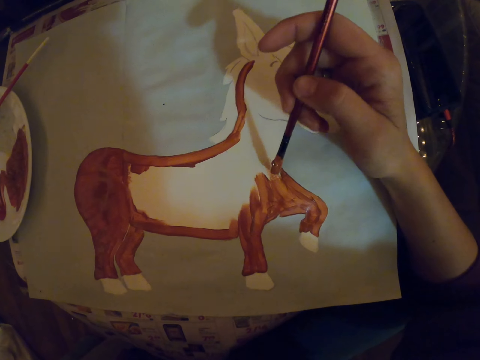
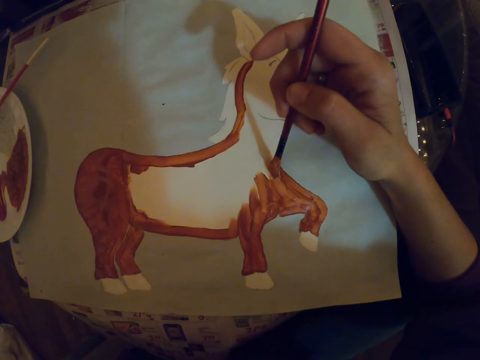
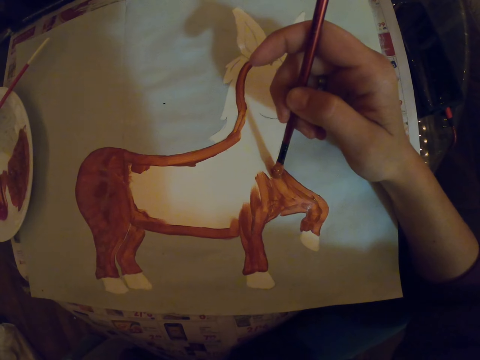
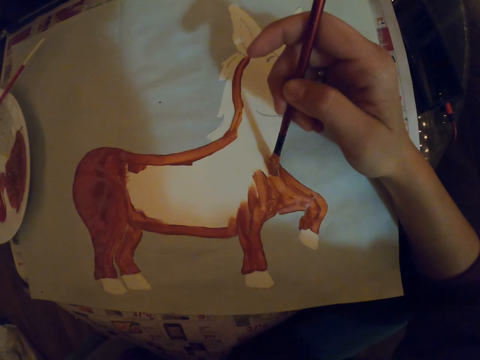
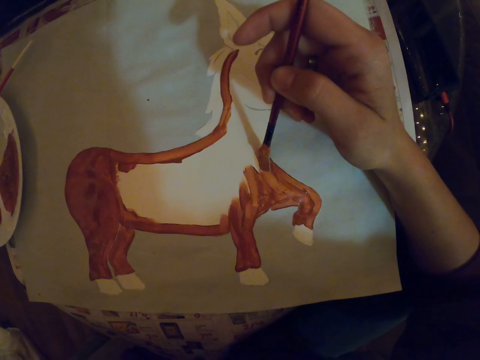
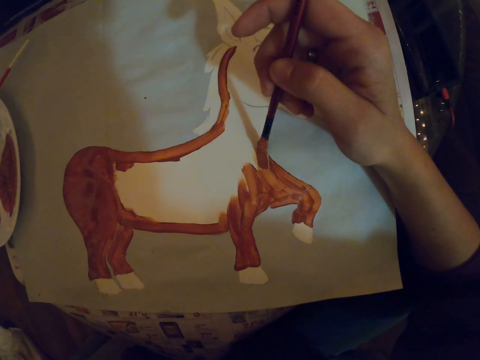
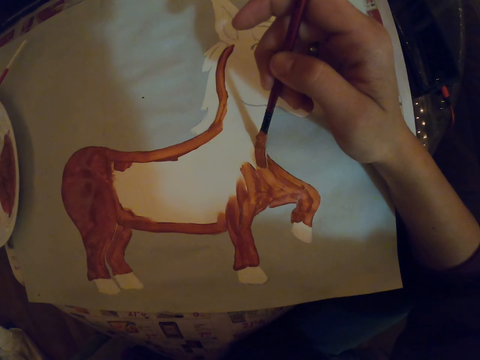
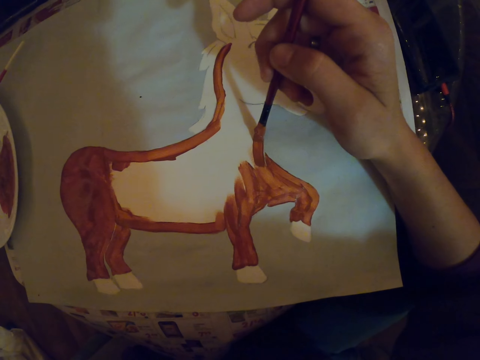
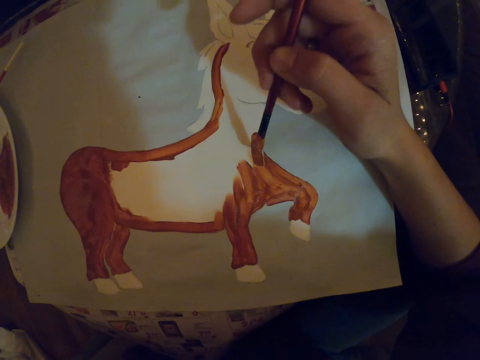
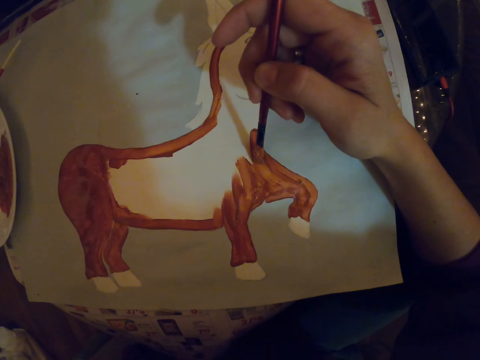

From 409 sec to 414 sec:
The camera wearer paints with the paint brush.

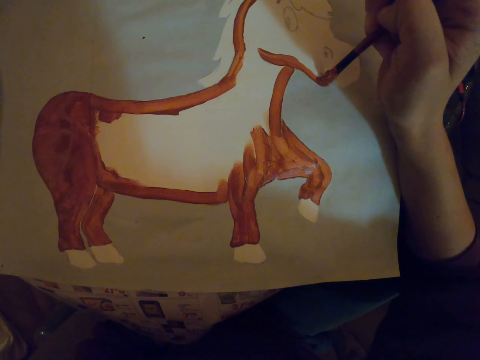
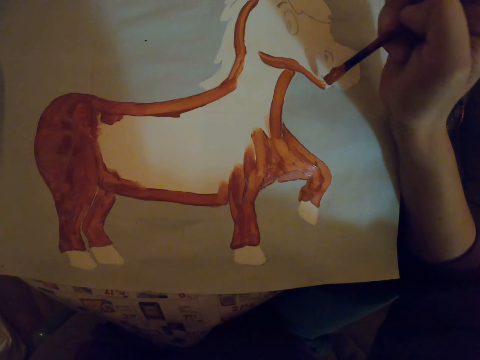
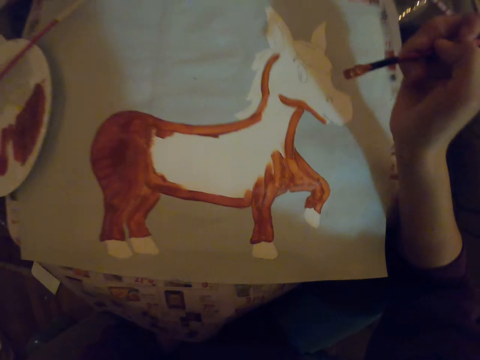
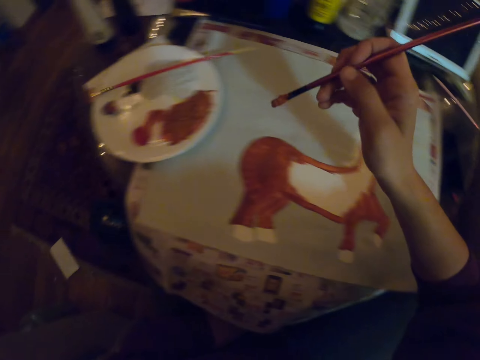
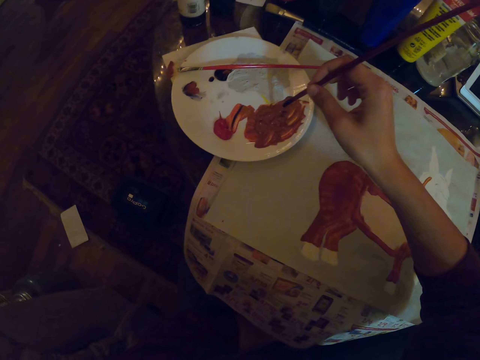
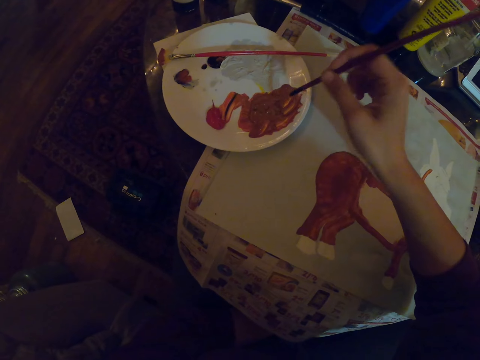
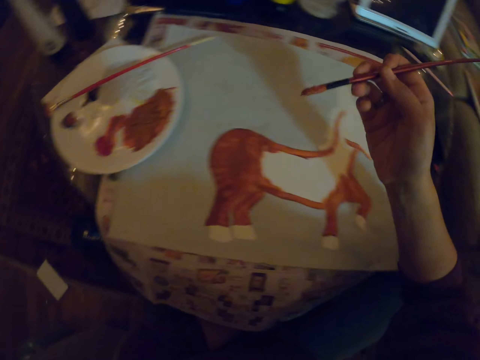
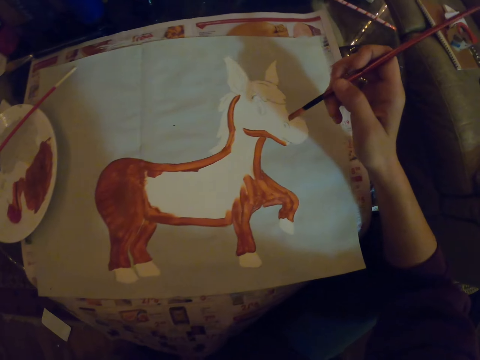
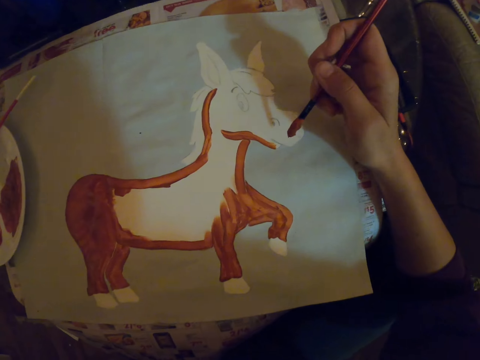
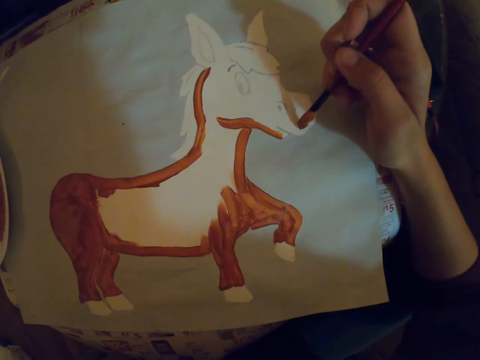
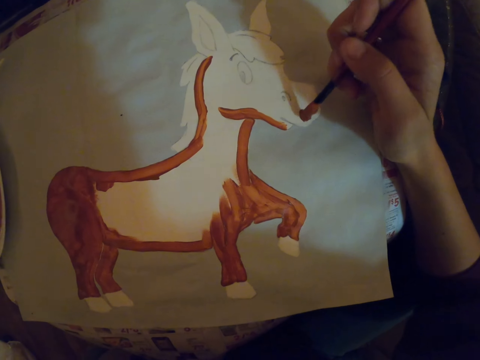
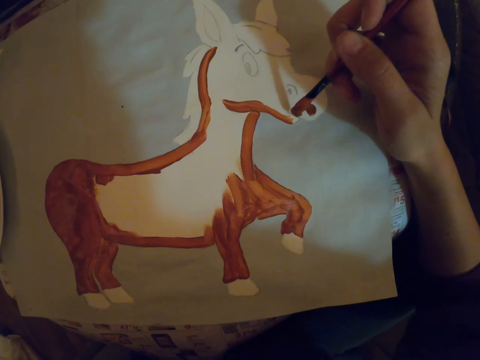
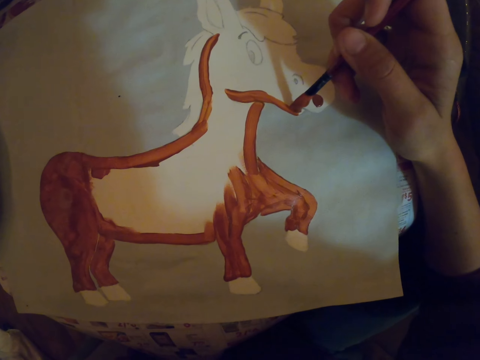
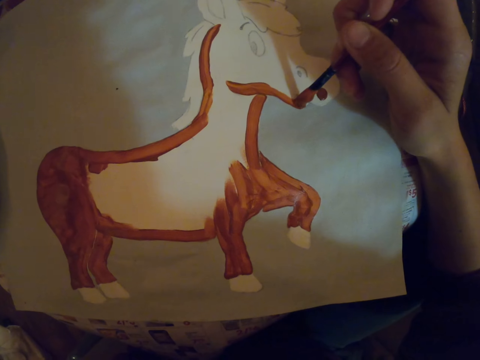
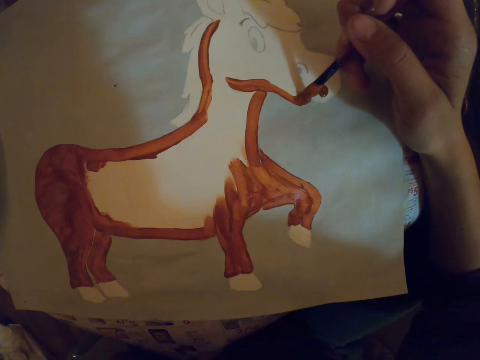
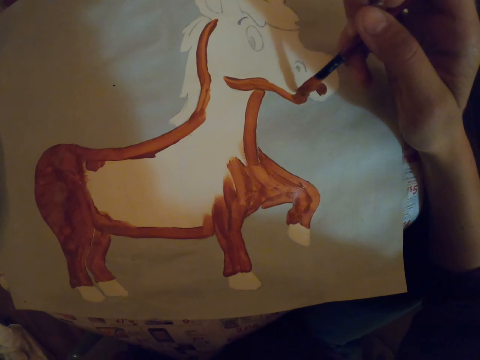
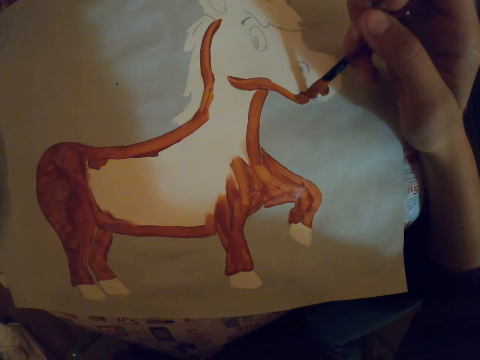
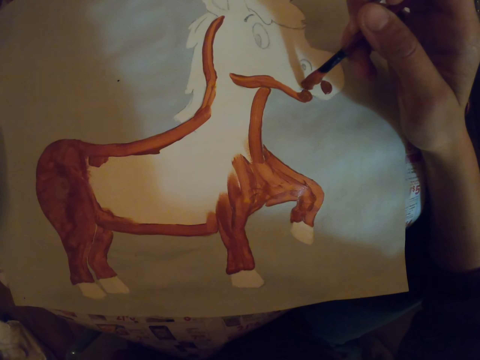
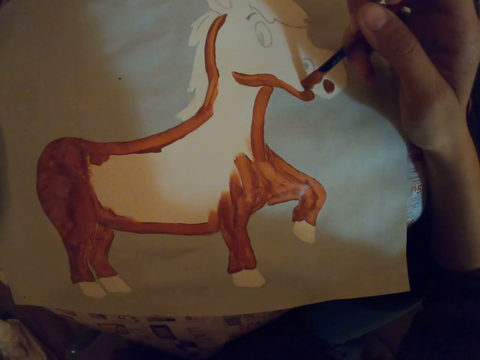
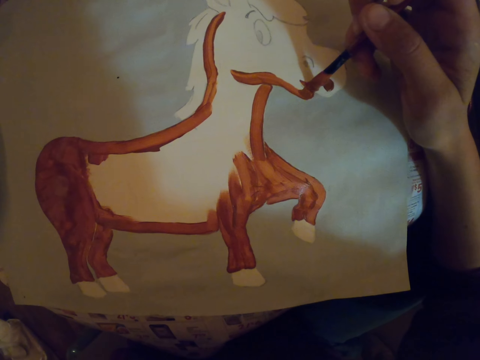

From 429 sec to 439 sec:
The camera wearer dips the paint brush in the paint. They paint on a paper with the paint brush.

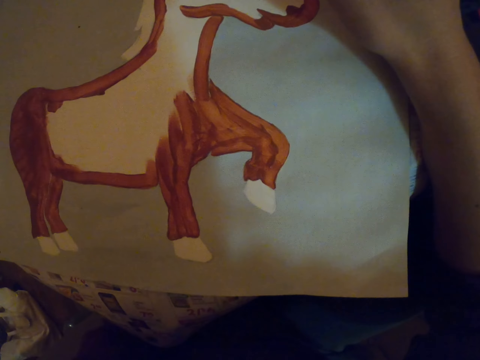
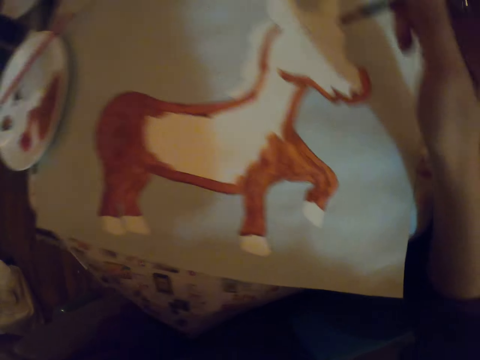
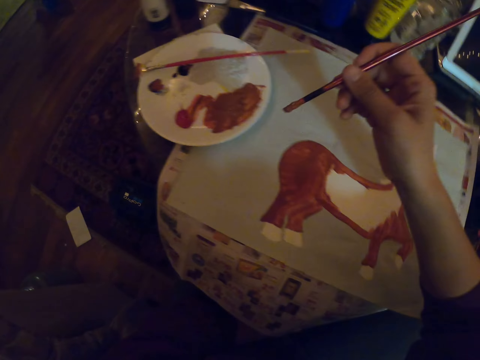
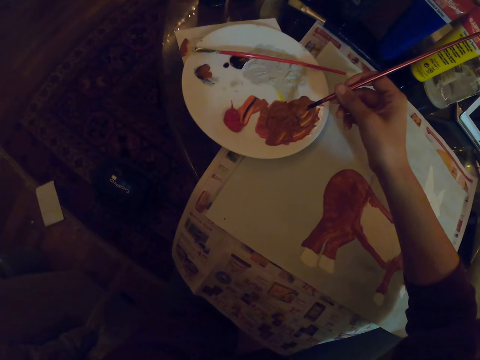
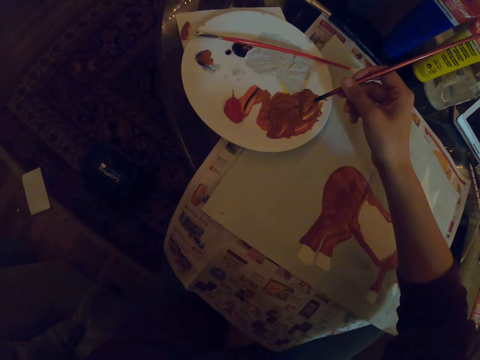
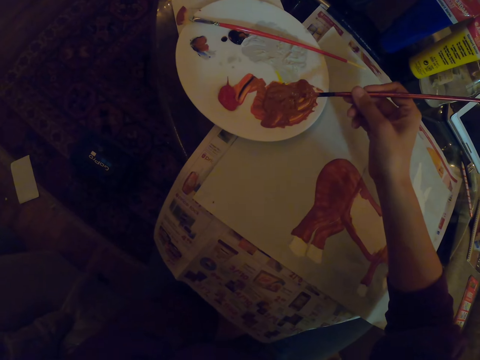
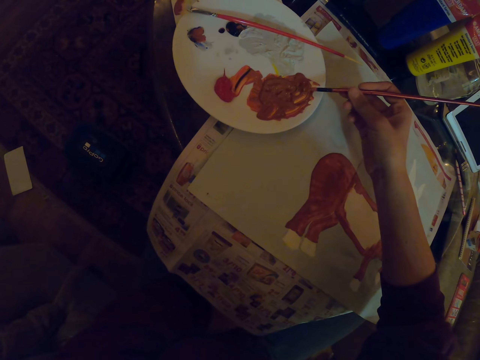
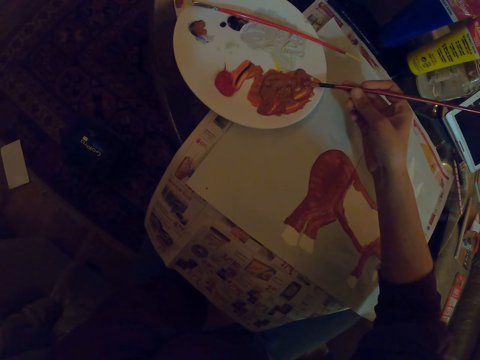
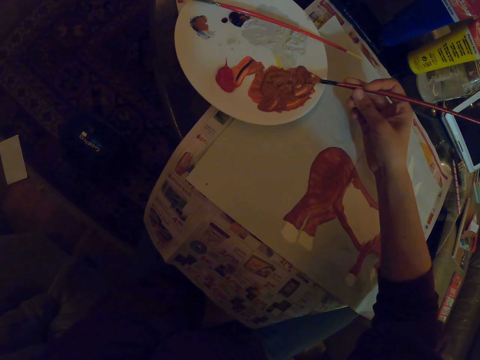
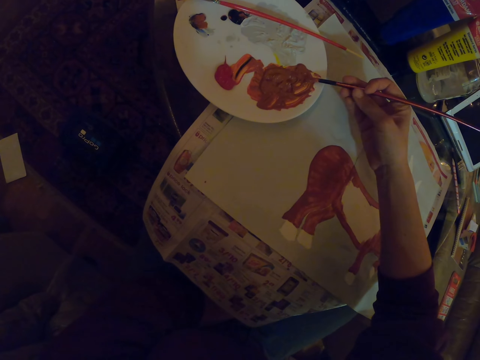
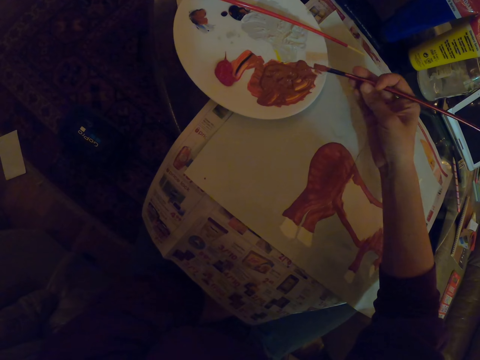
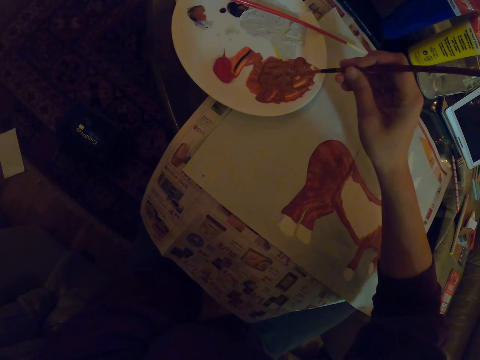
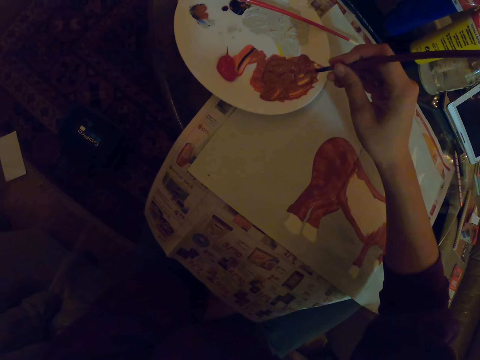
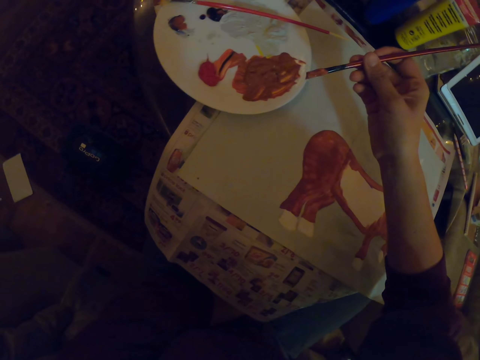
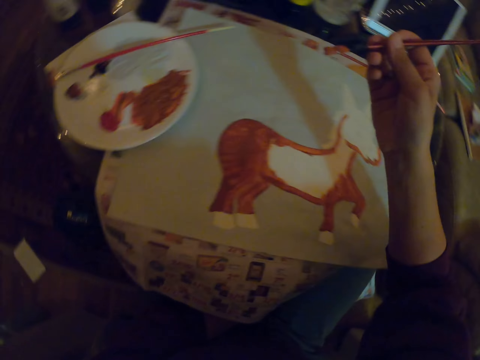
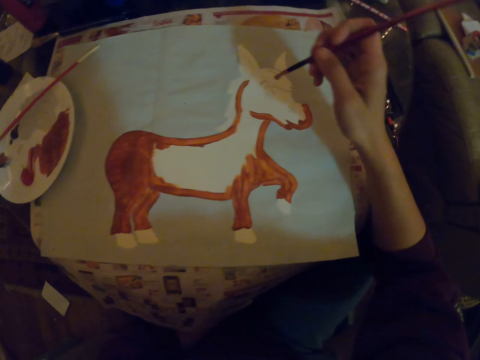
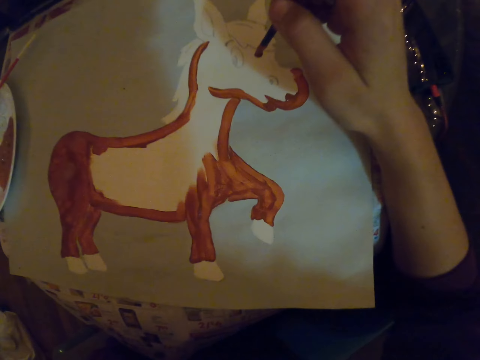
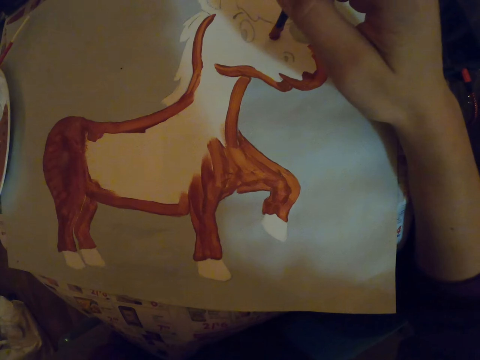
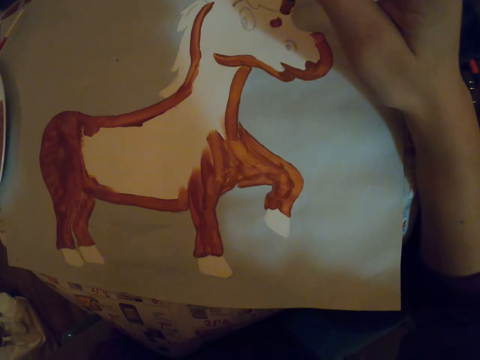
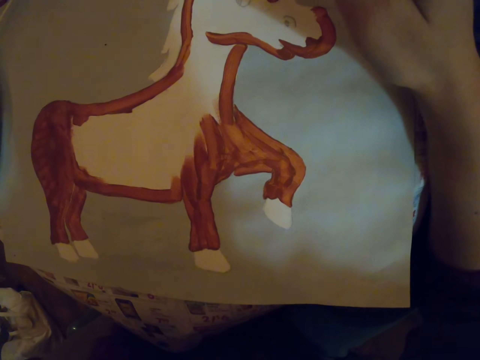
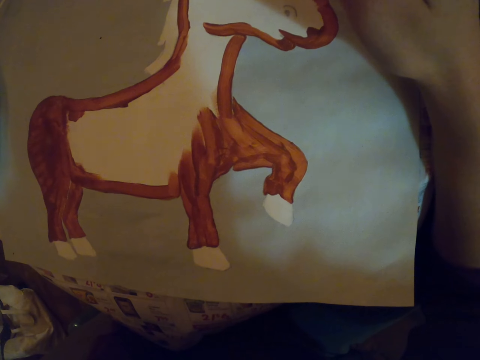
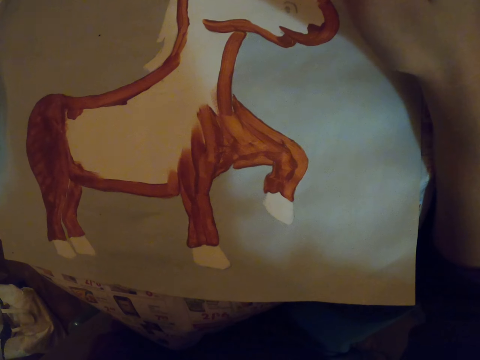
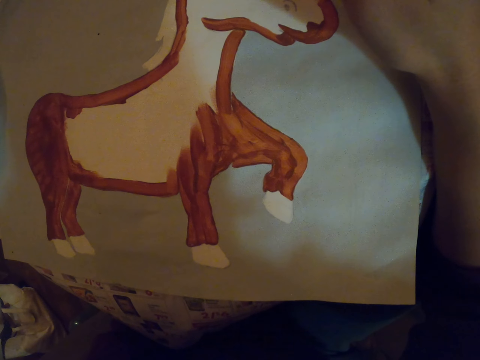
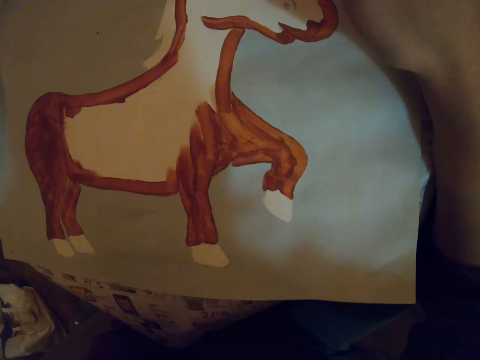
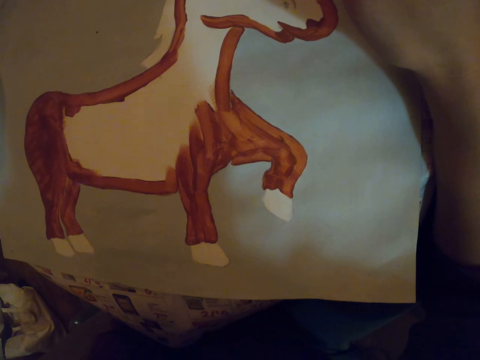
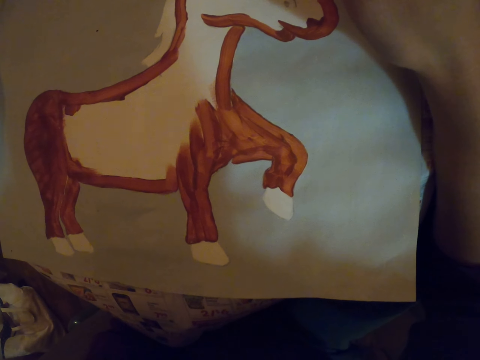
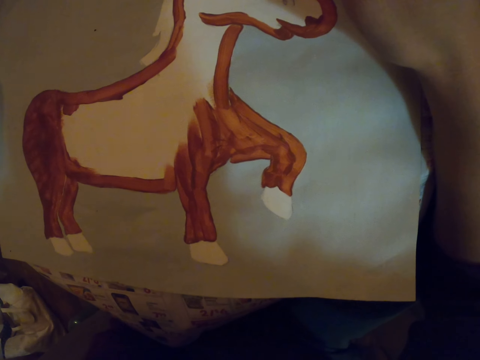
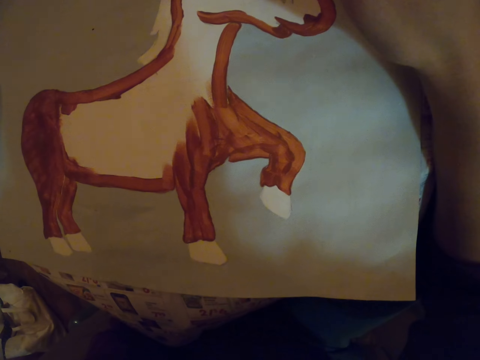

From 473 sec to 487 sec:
The camera wearer dips the paint brush in the paint. They rotate the paint brush. They dip the paint brush in the paint. They paint on a paper. They dip the paint brush in the paint again.
